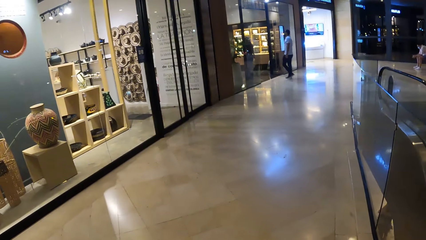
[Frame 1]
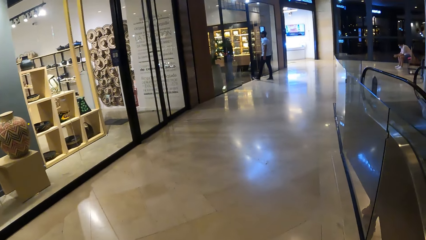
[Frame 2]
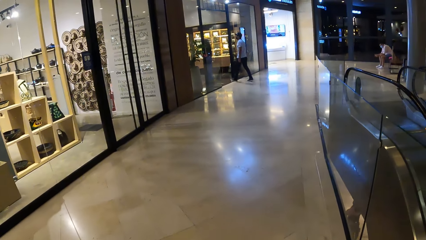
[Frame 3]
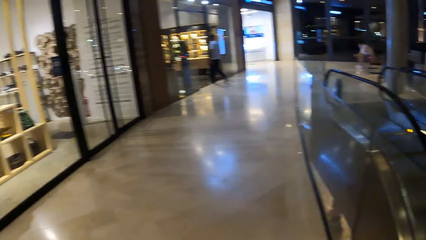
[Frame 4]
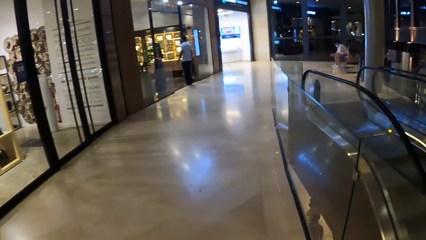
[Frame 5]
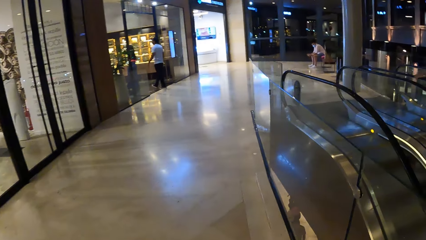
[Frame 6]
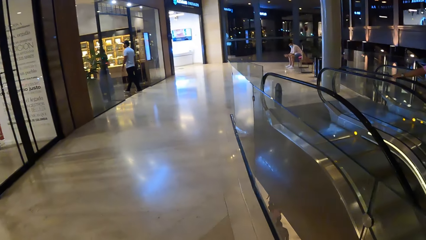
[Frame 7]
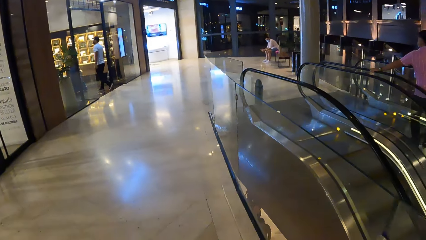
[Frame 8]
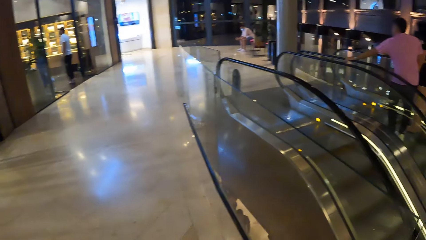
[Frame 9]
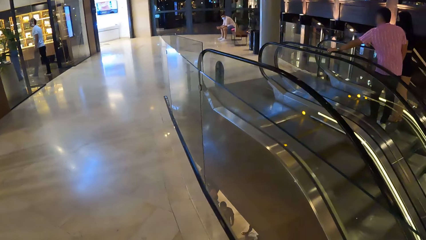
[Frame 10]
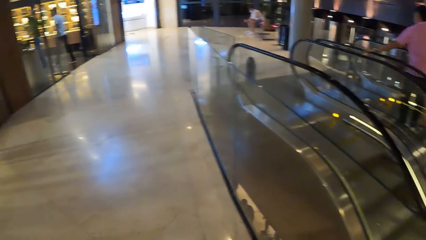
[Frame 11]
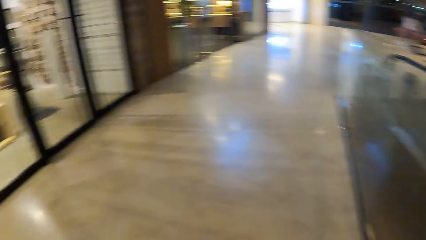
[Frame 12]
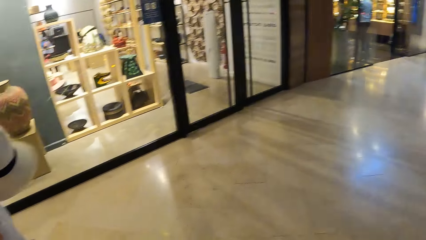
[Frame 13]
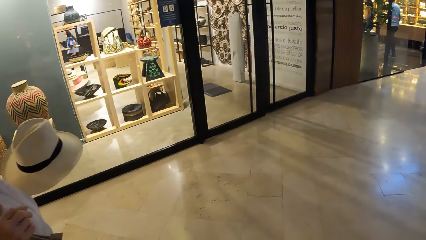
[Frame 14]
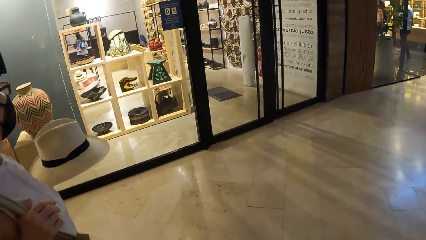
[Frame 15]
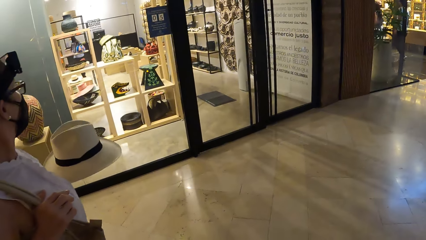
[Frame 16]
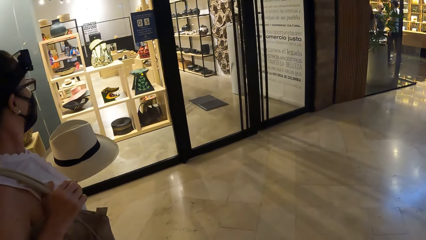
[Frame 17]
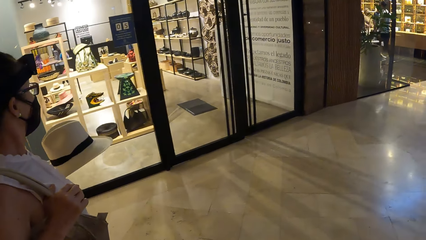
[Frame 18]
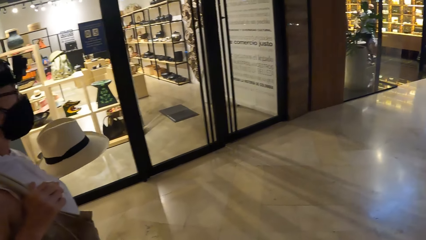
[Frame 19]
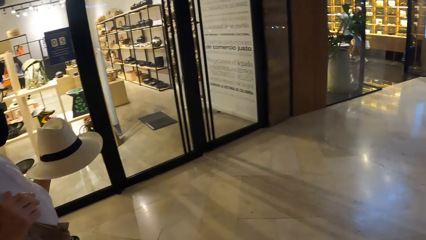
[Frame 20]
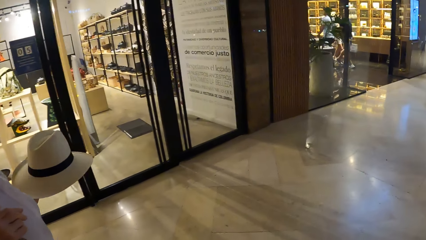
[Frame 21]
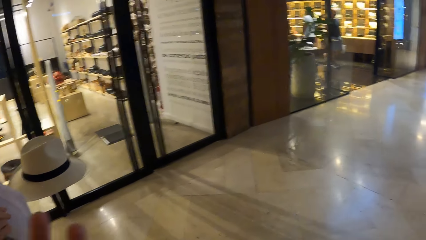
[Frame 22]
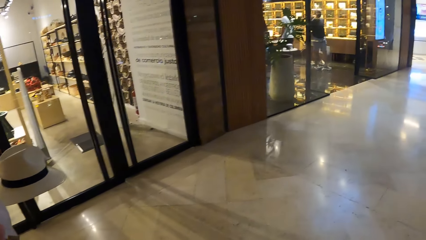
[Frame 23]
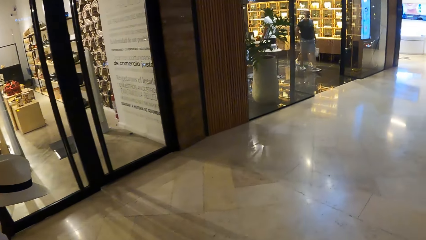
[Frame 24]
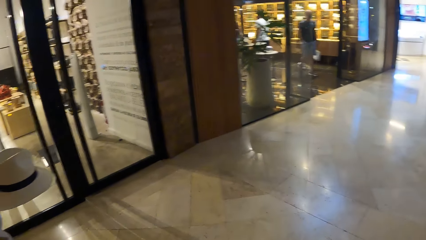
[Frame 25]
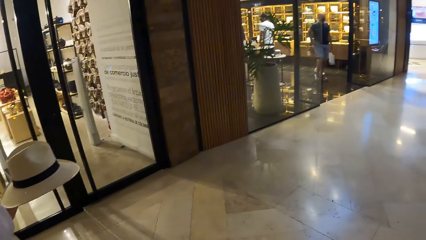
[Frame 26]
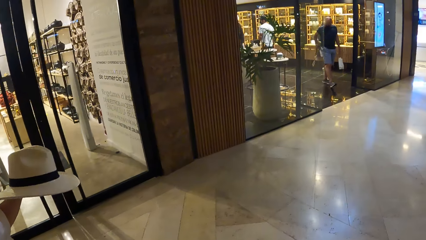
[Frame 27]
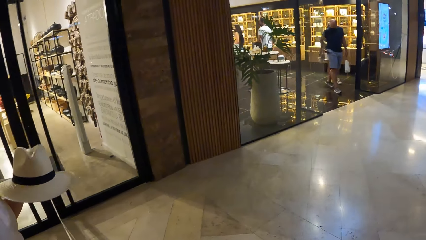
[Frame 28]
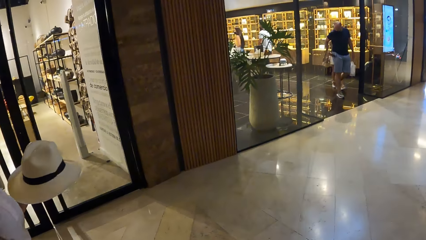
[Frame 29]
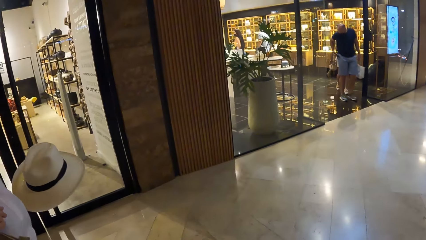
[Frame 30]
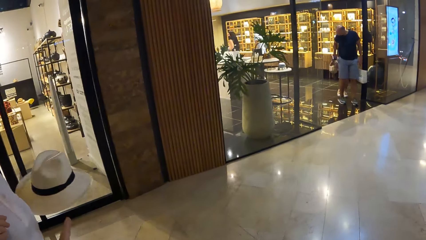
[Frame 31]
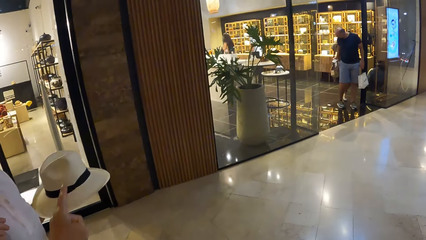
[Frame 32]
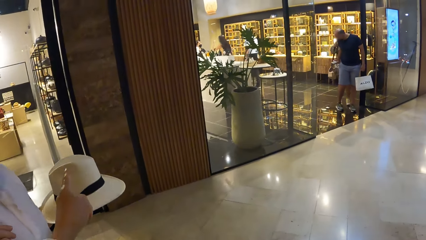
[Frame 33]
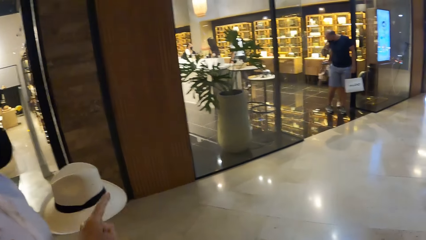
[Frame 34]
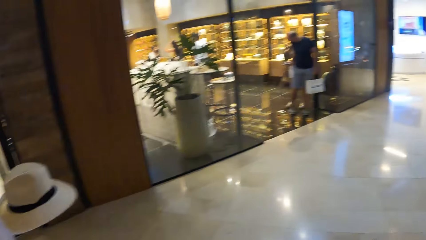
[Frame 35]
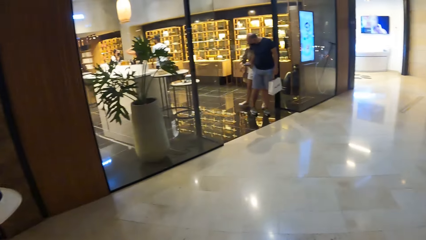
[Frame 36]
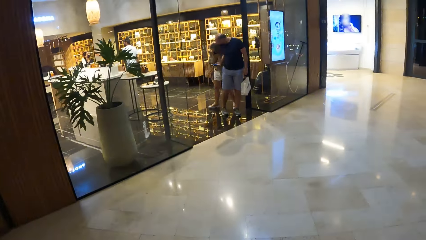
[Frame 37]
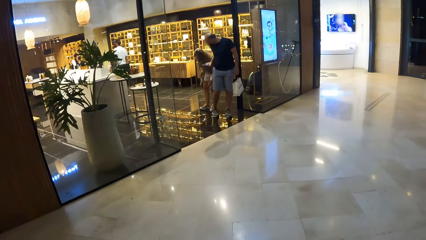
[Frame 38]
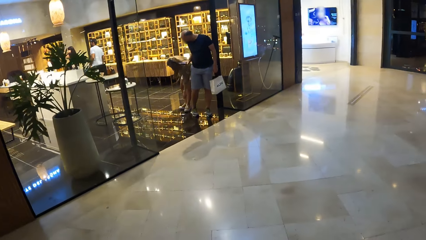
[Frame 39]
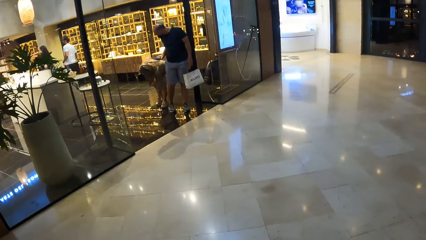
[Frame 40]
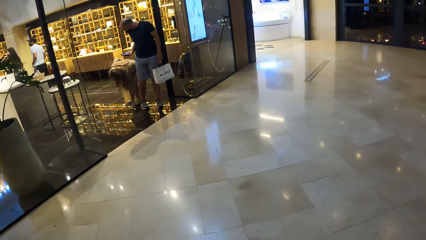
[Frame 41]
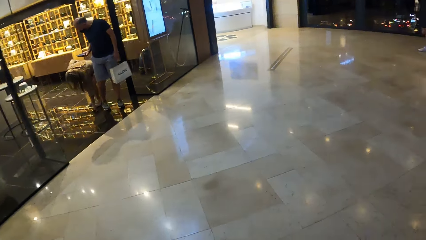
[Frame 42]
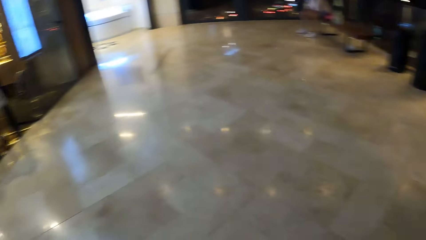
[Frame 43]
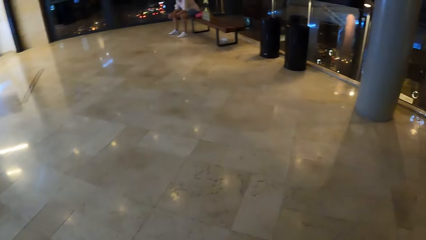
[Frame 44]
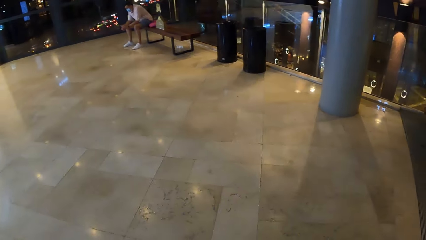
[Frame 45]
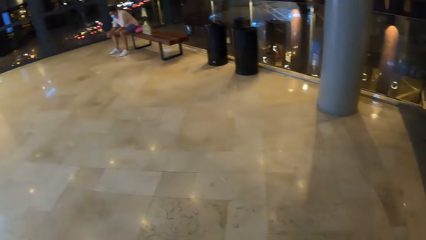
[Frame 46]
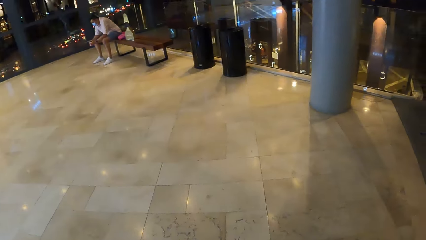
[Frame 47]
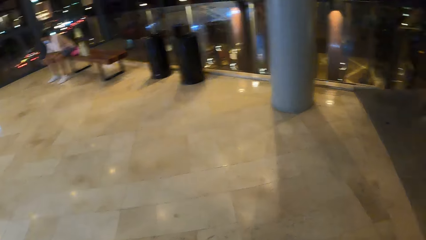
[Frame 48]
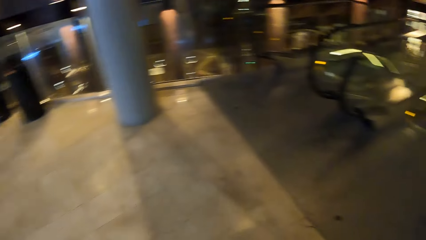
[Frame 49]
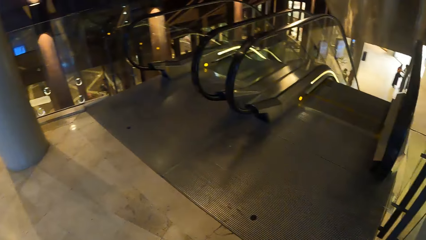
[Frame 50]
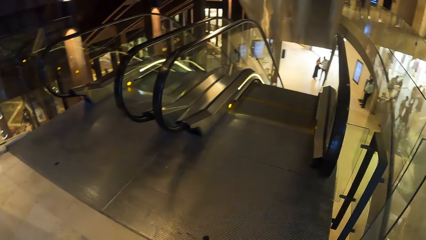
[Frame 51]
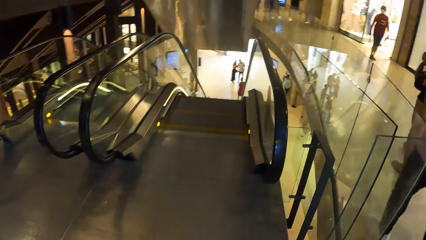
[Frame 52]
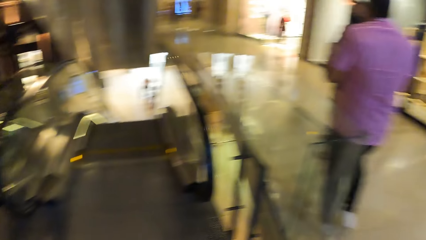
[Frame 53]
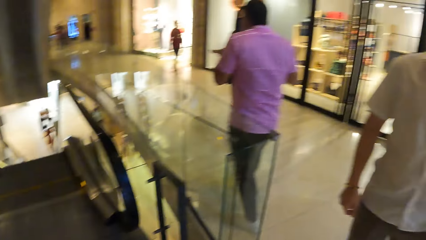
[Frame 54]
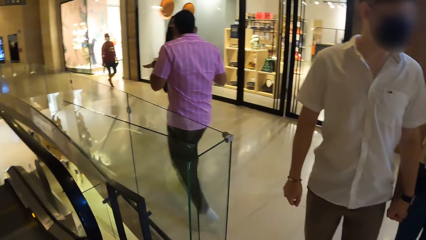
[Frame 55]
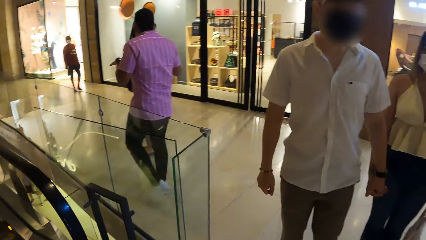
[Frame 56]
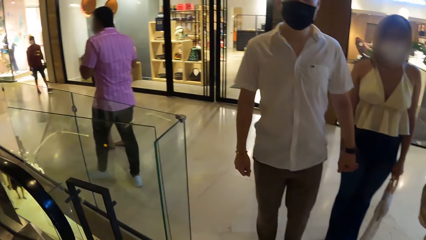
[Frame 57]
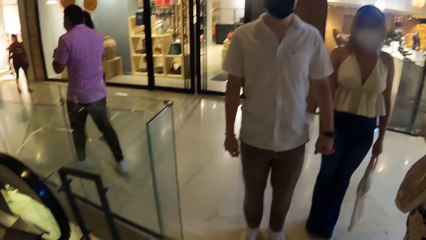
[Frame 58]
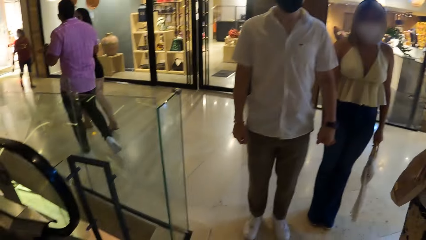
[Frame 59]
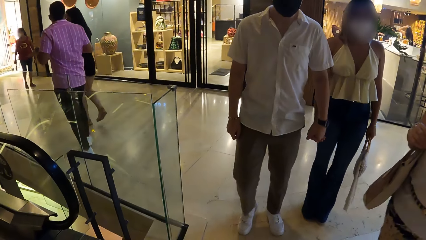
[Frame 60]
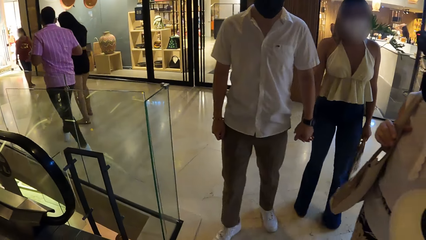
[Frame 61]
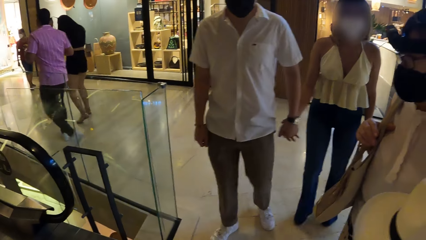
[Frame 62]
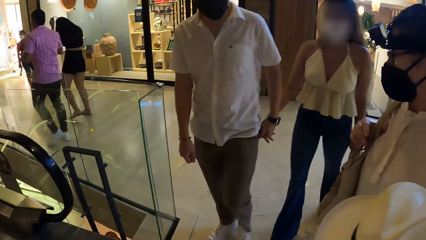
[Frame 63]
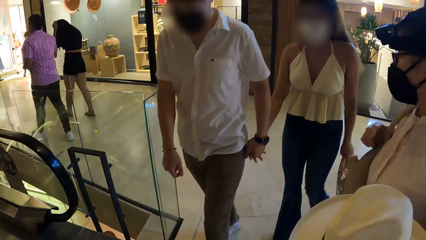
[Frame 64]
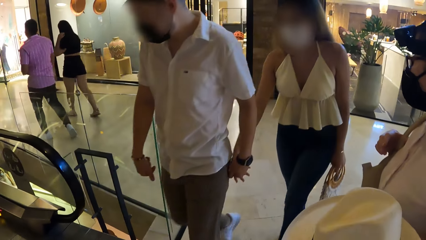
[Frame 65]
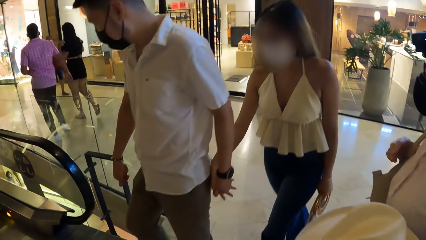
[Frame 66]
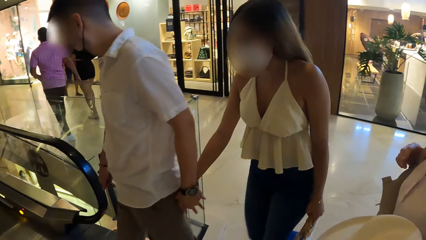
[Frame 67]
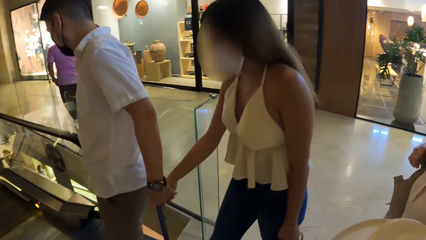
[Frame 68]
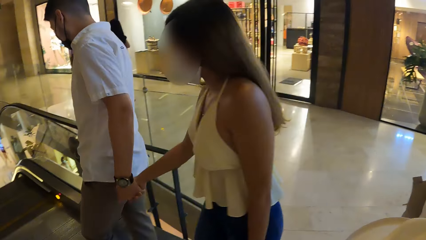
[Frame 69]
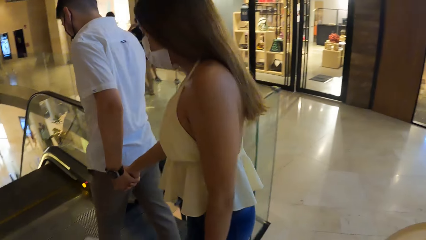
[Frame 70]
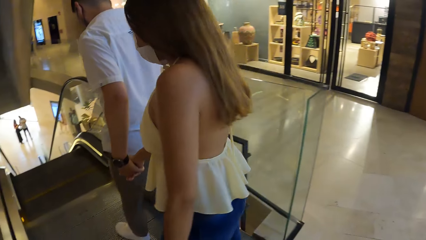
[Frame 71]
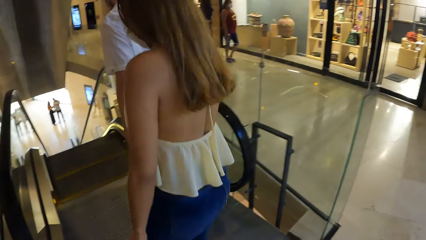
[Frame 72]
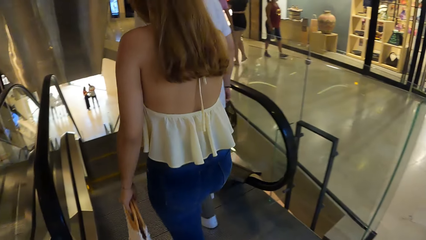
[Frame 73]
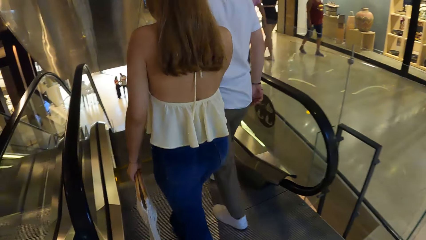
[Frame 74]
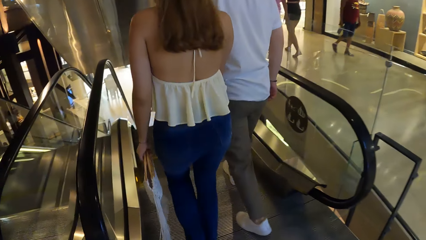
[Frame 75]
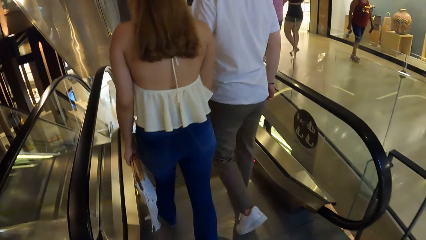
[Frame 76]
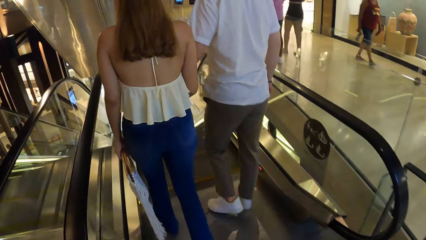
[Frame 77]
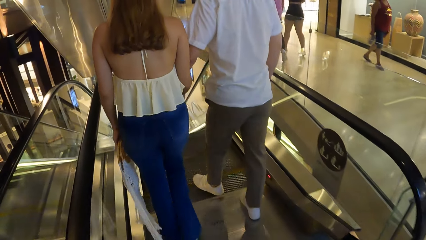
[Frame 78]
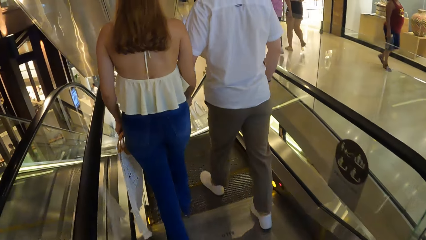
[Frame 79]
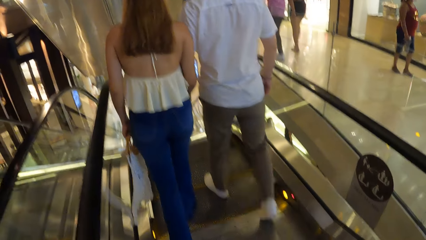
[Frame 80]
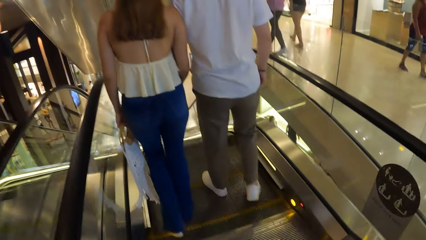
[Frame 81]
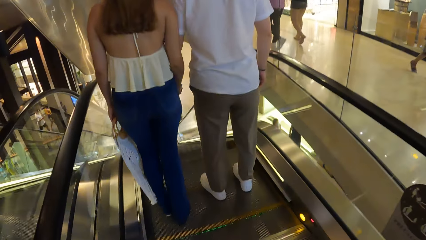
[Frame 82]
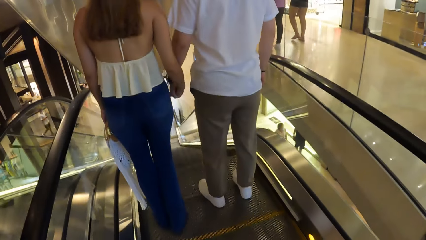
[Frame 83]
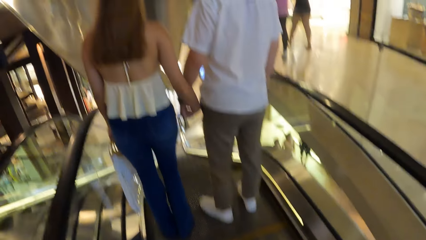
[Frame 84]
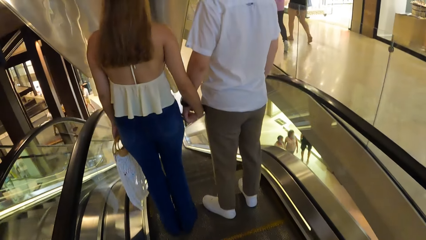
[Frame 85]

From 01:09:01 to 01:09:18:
The camera wearer looks around. They walk around. They look around.
